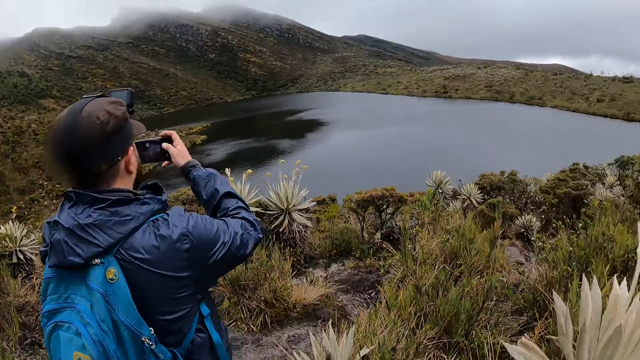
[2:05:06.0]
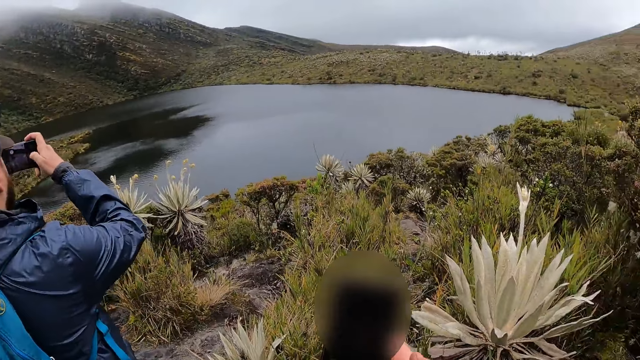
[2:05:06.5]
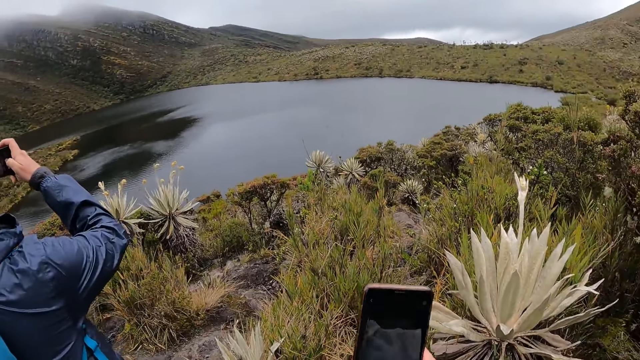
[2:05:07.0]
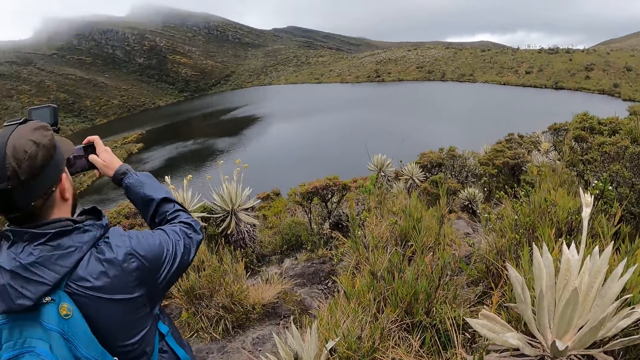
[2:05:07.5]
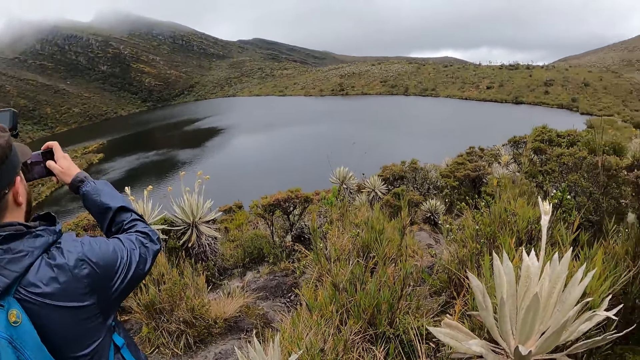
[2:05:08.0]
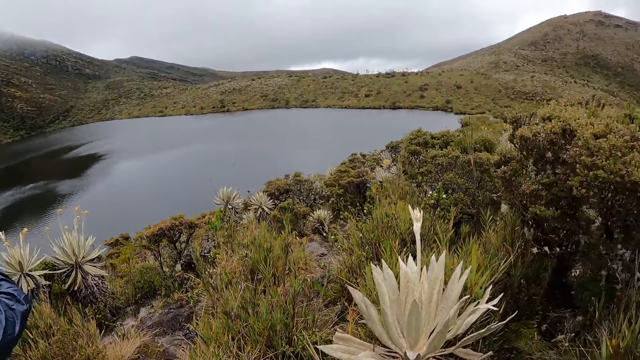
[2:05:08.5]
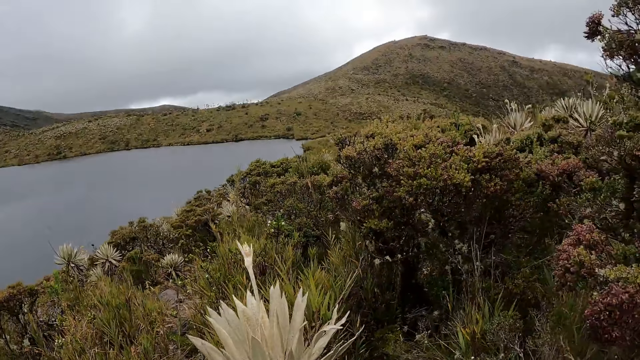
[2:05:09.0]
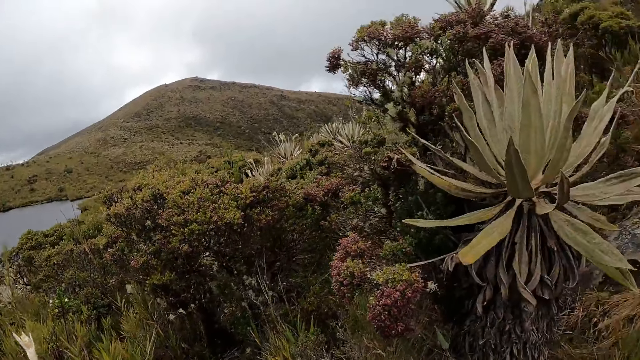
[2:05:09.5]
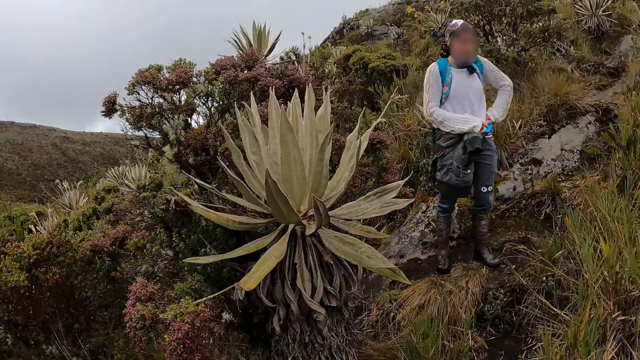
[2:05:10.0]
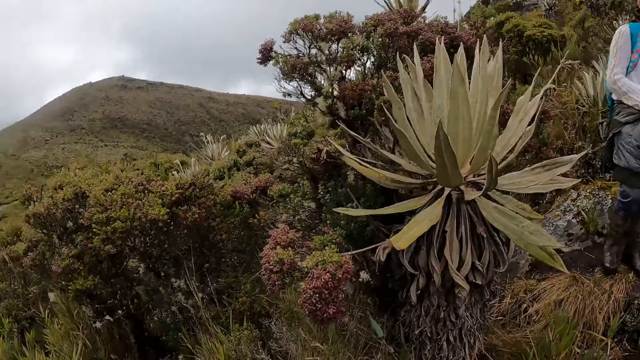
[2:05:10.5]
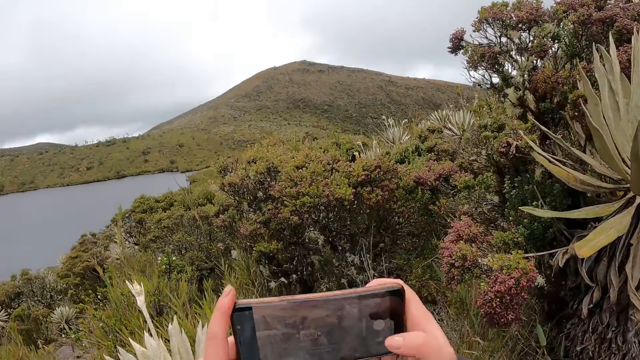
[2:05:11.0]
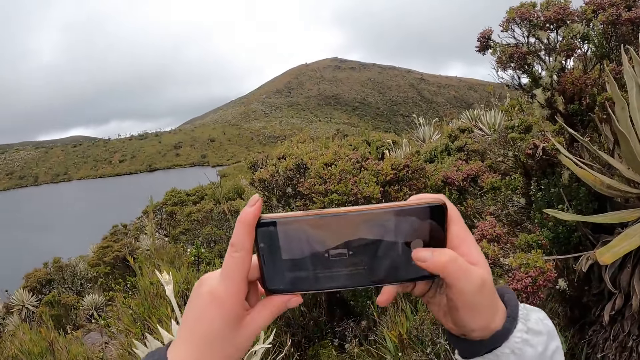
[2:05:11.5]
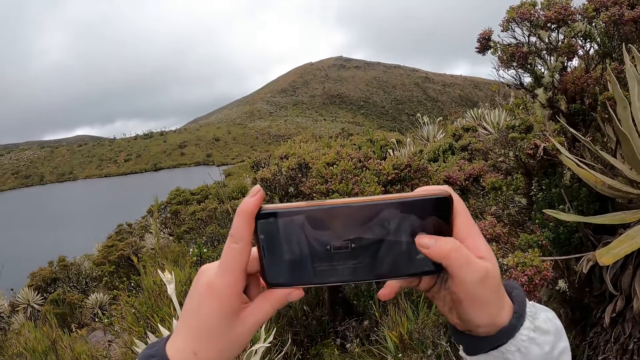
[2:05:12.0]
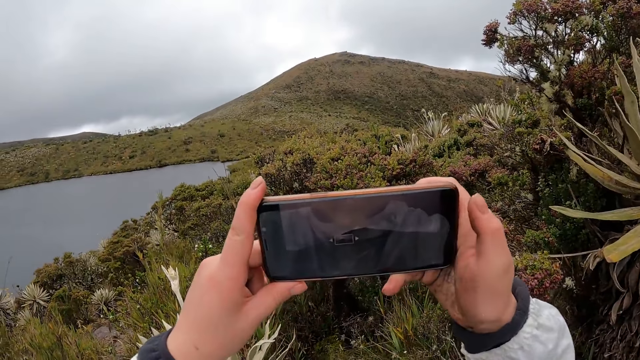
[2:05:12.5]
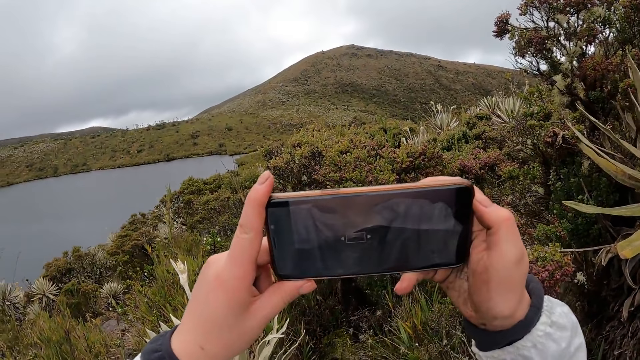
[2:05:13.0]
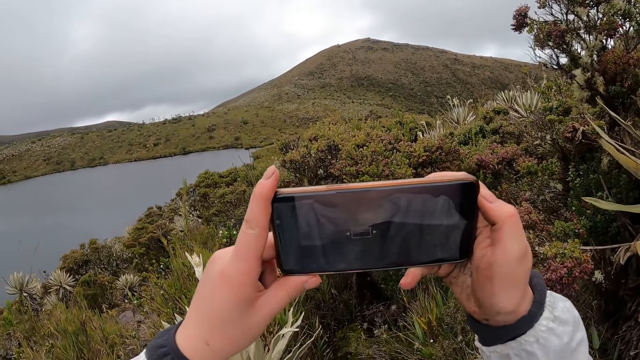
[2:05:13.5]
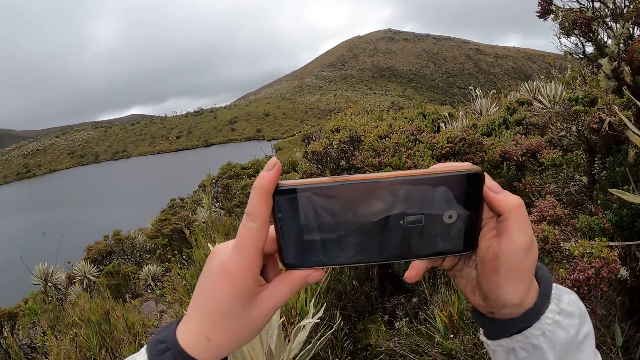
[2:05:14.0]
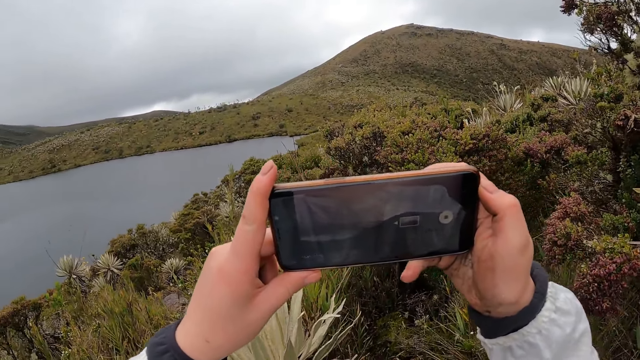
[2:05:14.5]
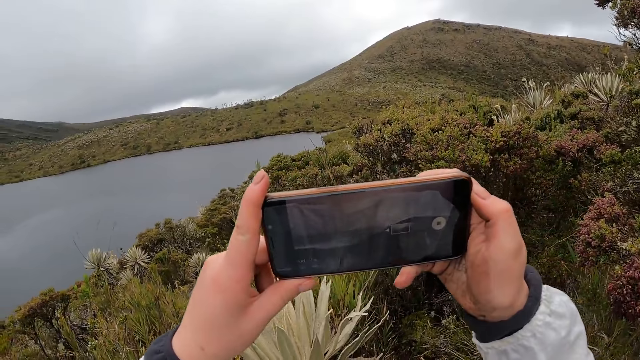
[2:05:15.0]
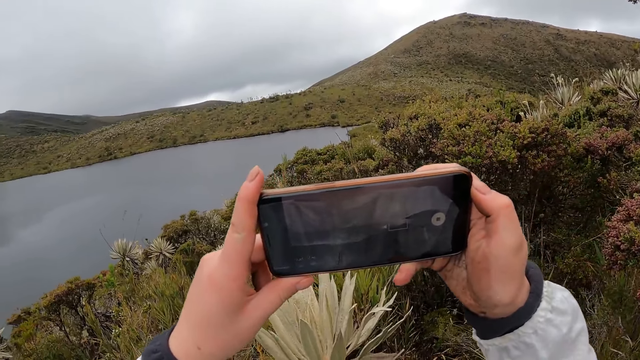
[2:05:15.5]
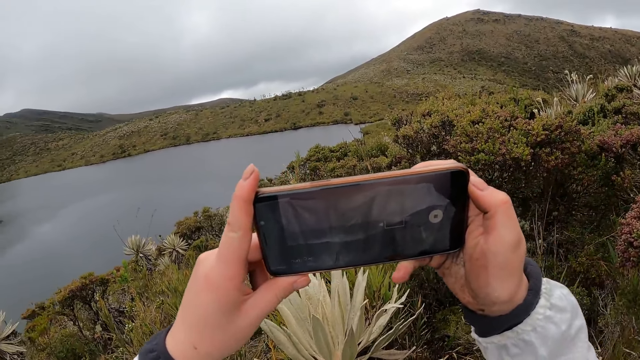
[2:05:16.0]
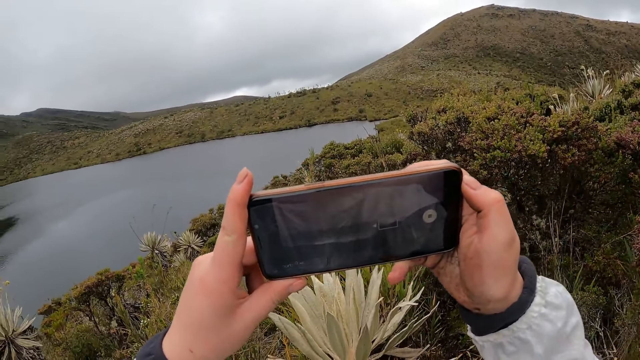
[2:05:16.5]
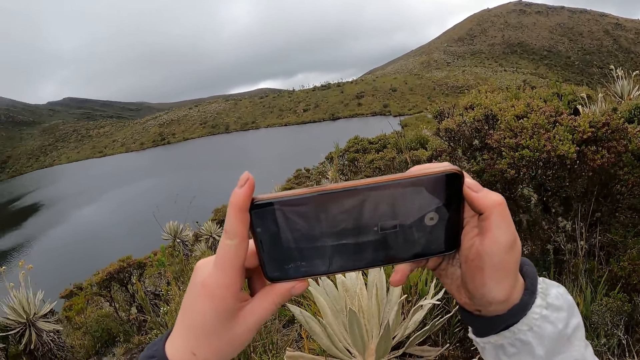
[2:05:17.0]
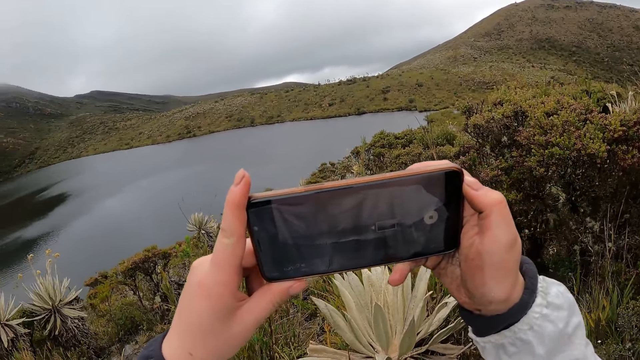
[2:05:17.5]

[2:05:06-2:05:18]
The camera wearer presses a phone with both hands. They take a video of the view.

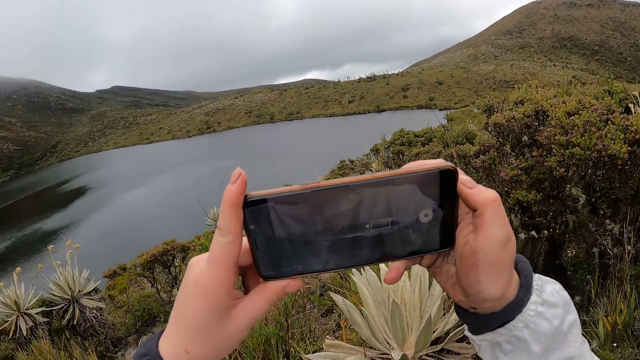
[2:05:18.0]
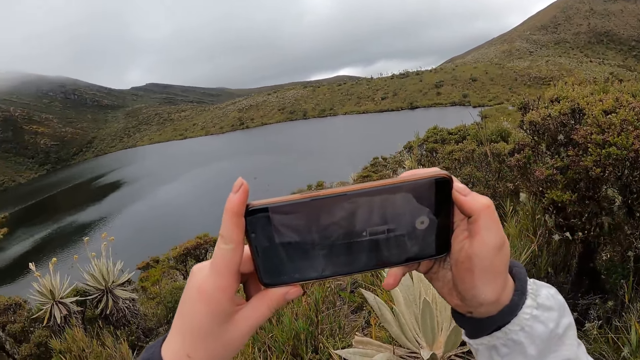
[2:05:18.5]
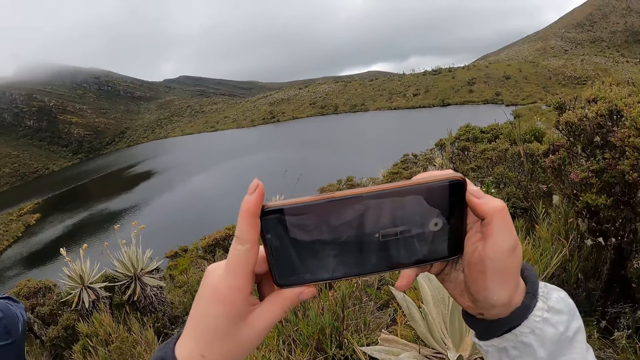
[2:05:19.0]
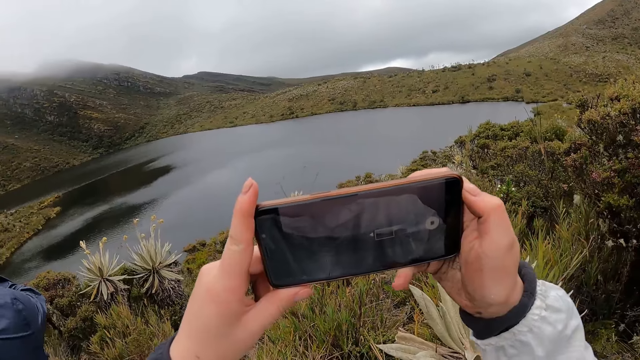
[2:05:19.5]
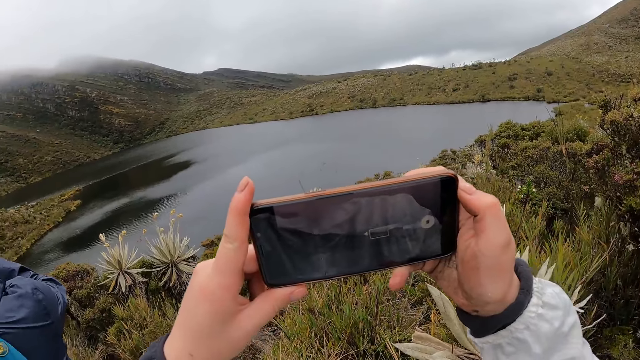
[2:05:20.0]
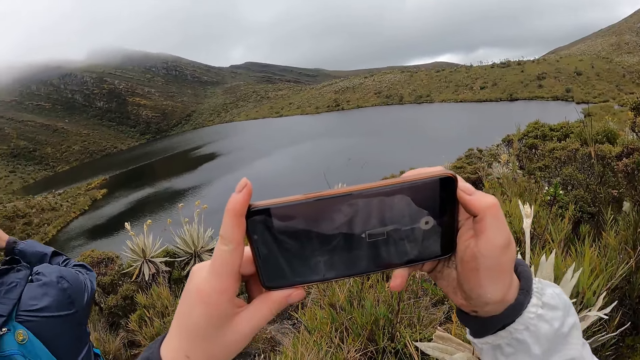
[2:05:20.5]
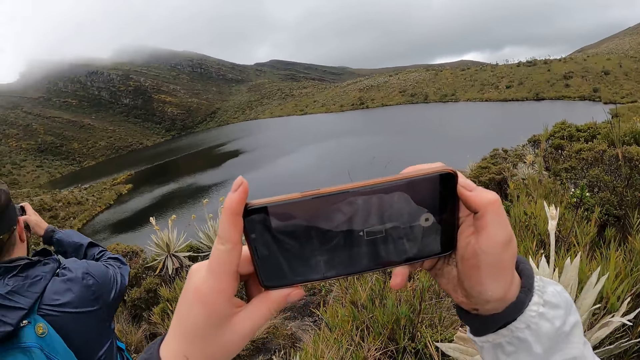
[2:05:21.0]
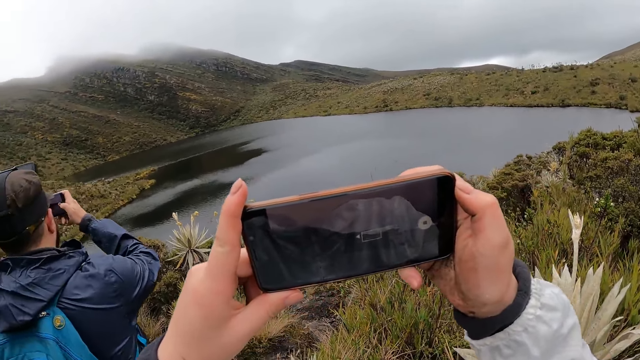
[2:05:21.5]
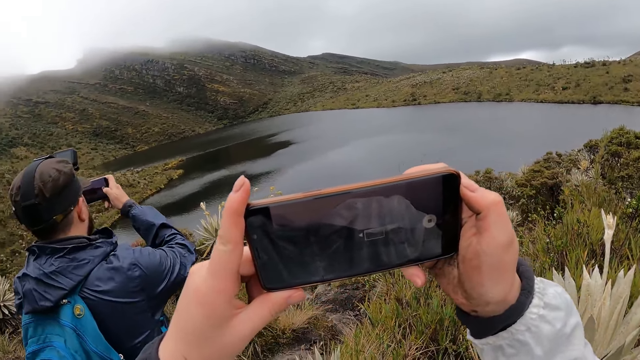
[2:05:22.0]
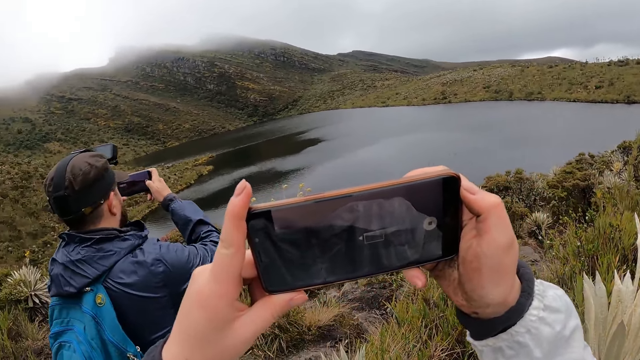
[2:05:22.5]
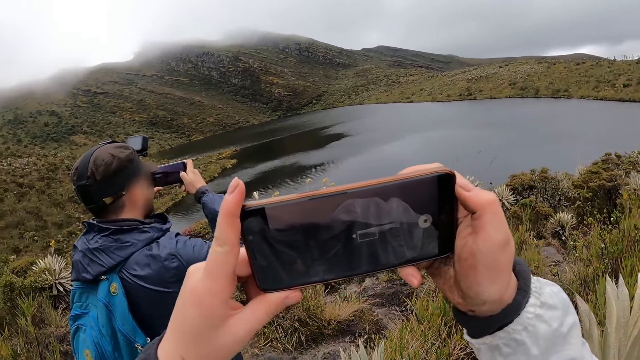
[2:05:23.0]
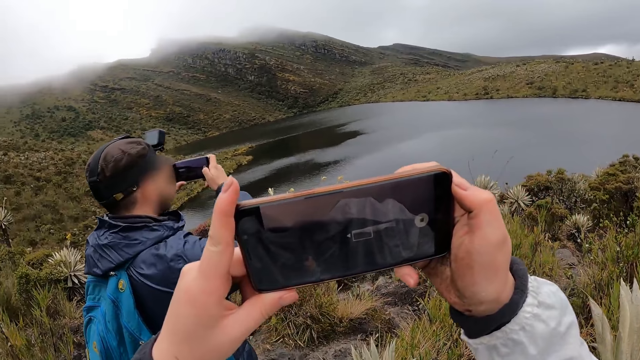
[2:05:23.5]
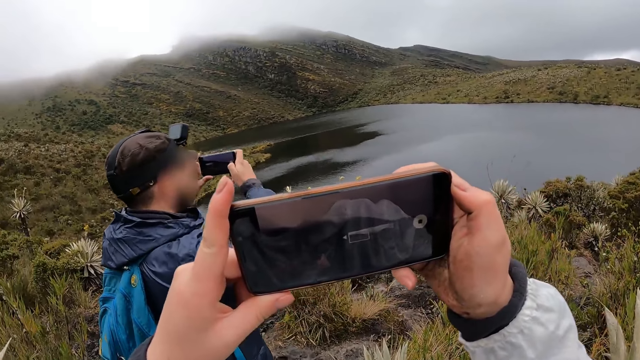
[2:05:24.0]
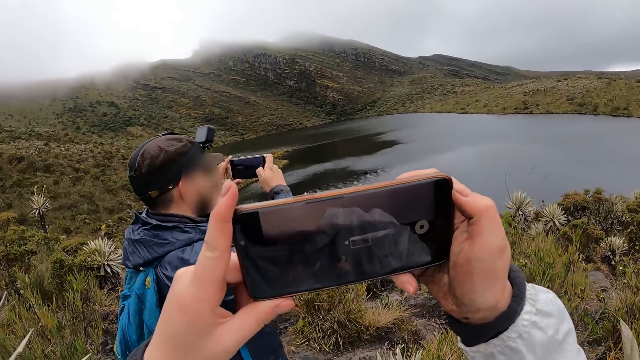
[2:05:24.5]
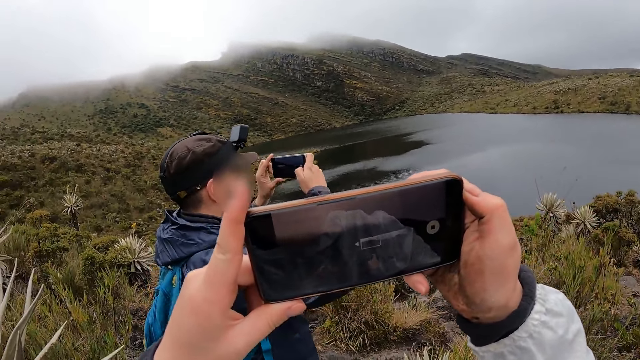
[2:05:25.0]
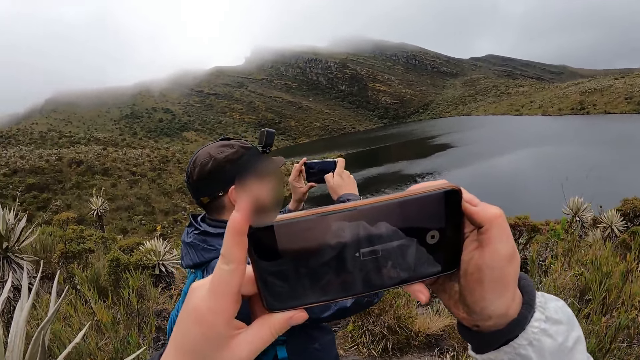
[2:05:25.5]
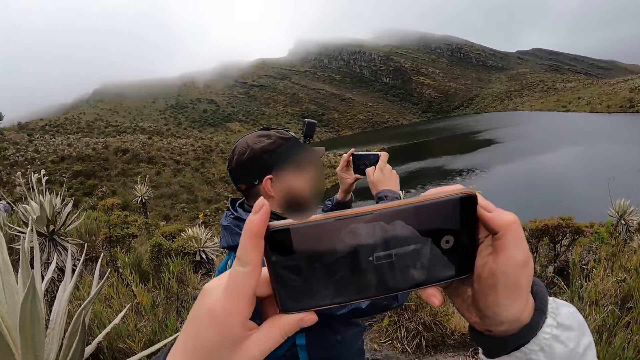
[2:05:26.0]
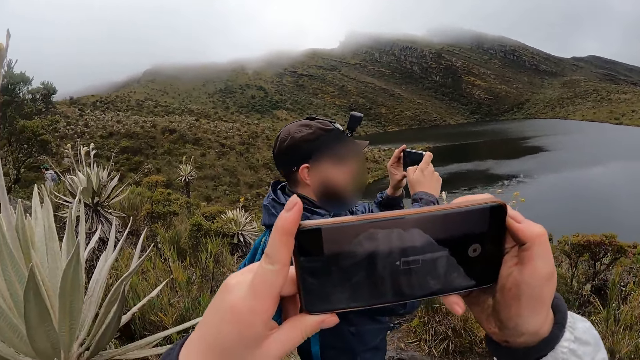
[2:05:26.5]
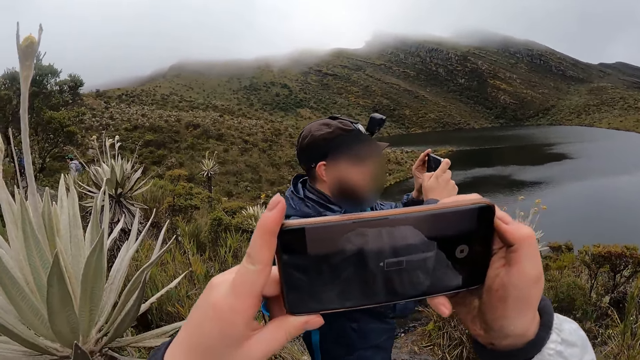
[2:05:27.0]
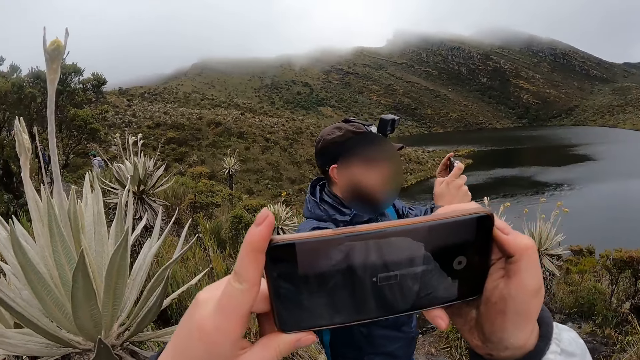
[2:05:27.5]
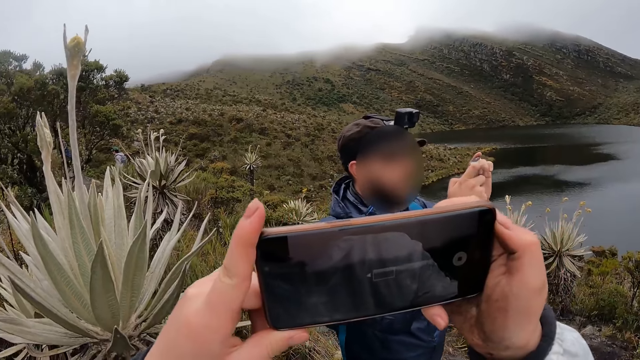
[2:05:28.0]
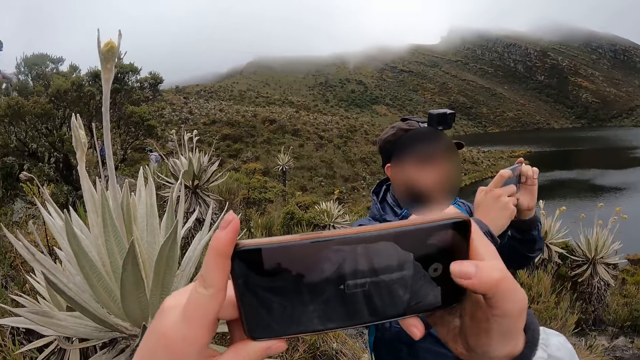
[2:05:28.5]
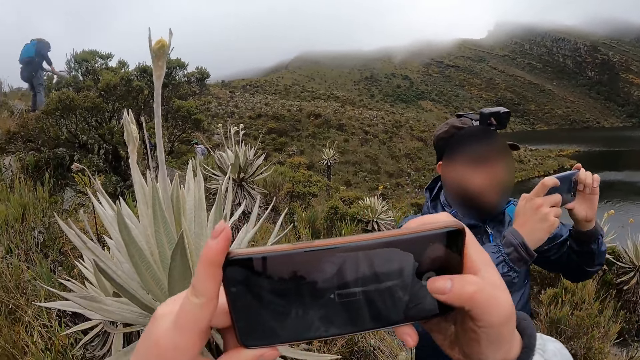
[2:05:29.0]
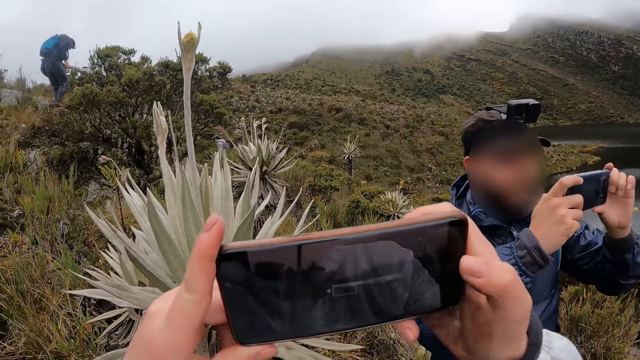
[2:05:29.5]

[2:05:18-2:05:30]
A man takes a video of the view.
